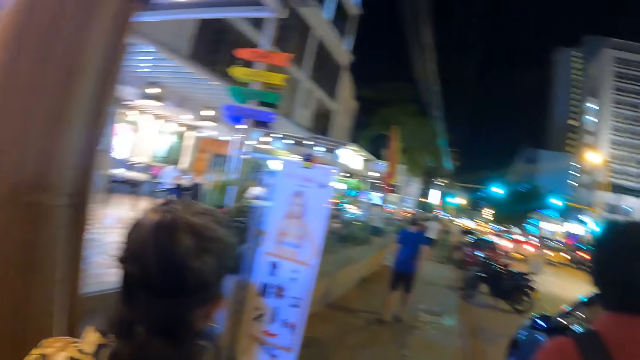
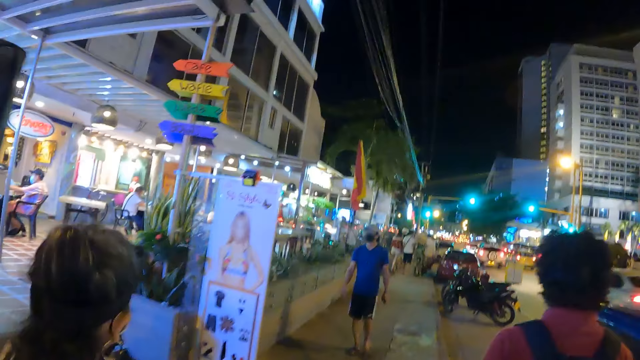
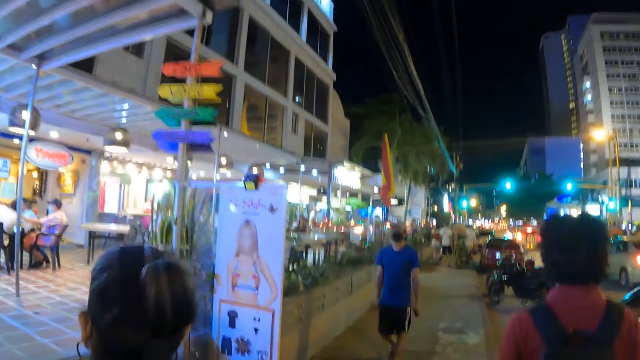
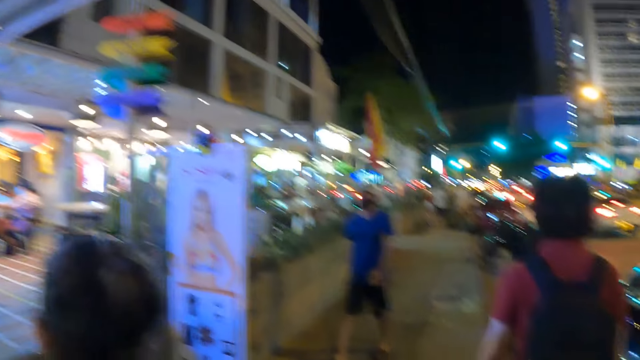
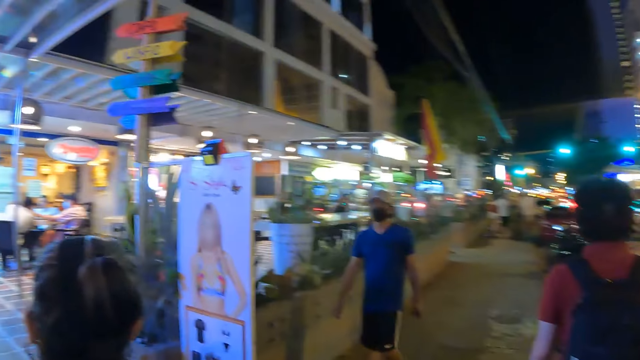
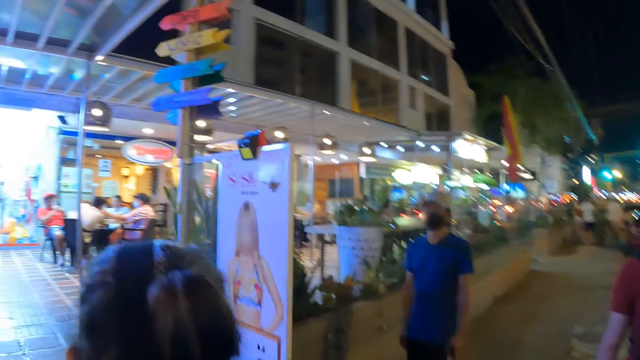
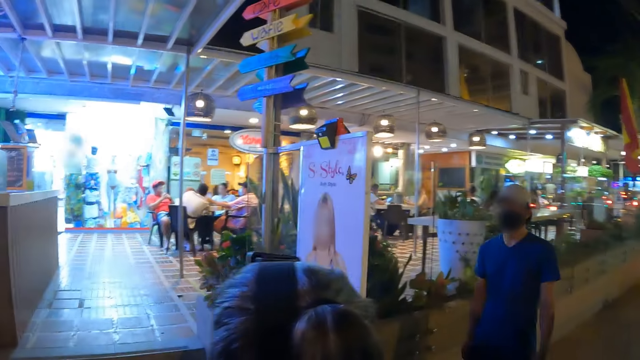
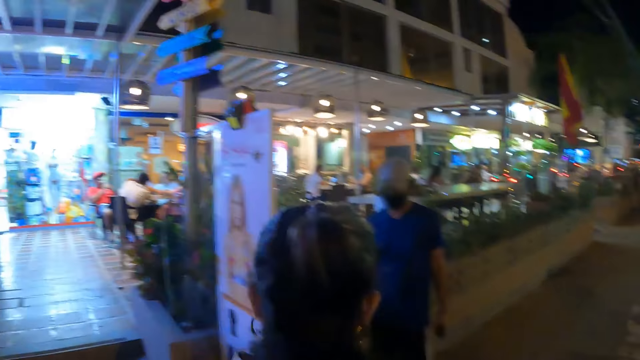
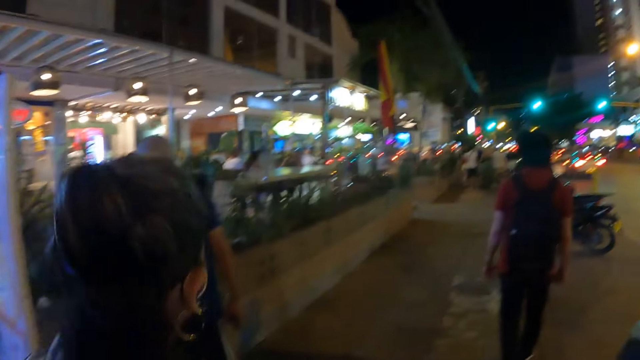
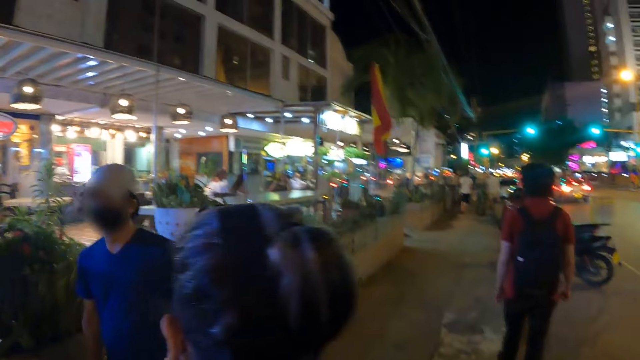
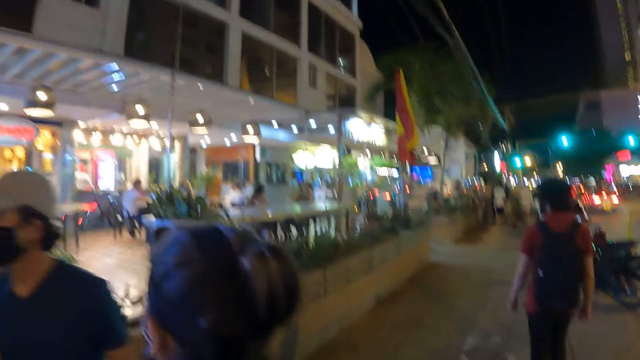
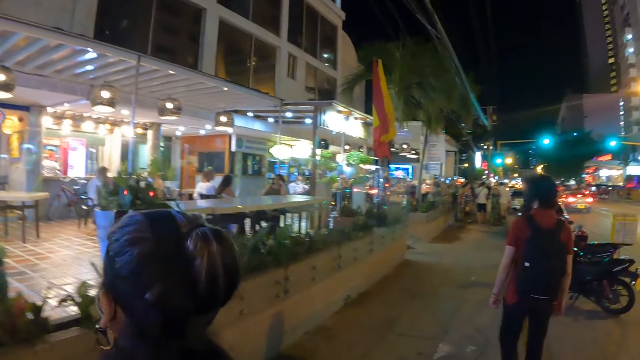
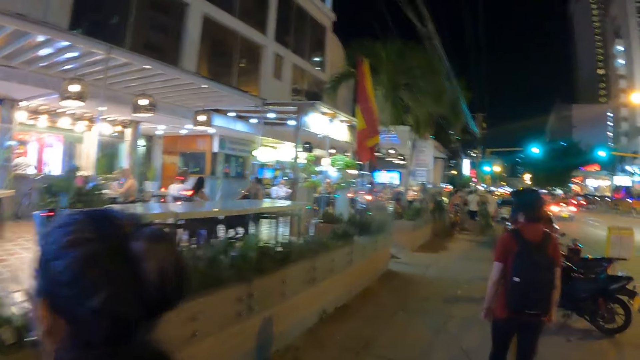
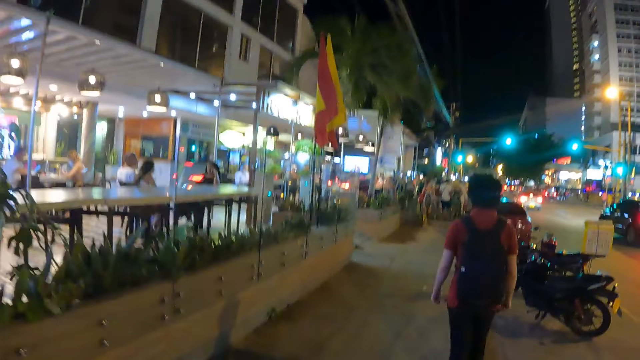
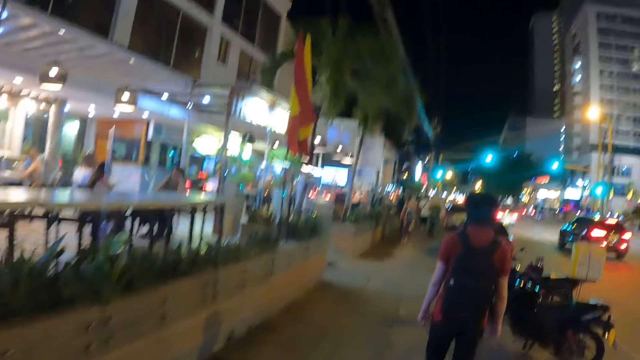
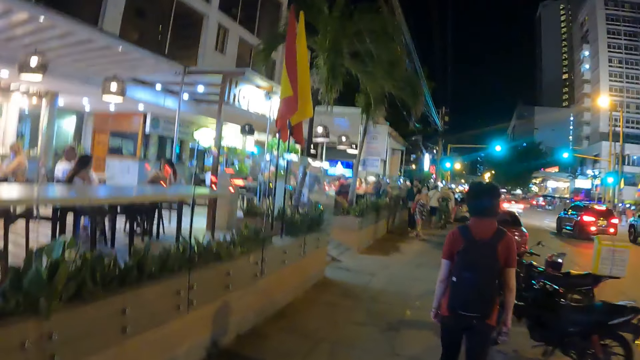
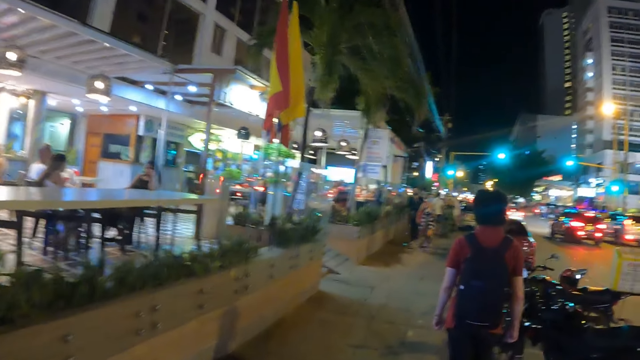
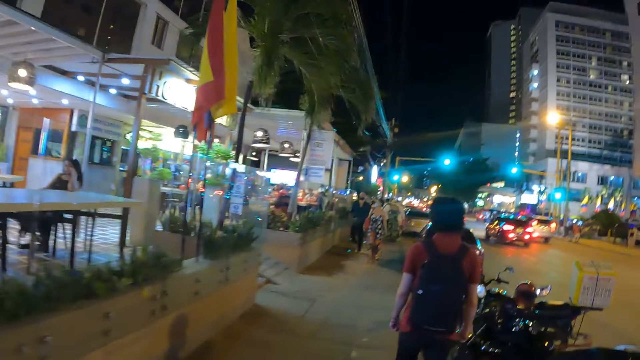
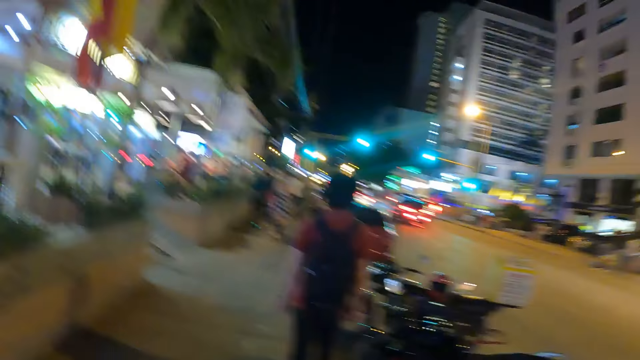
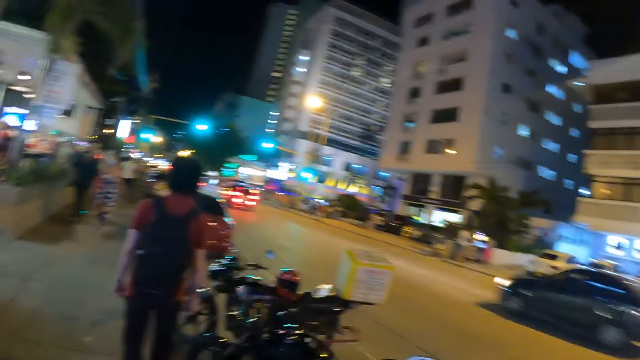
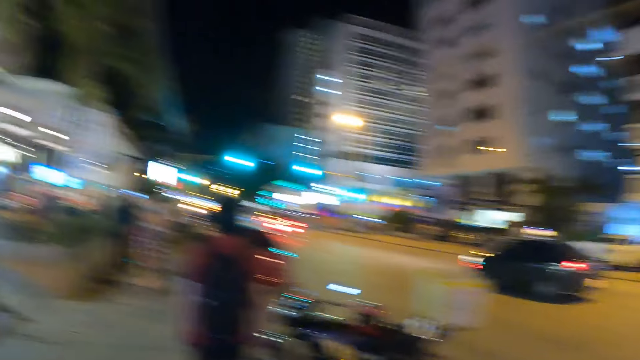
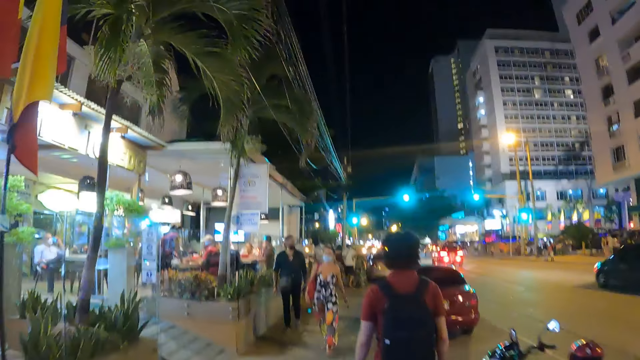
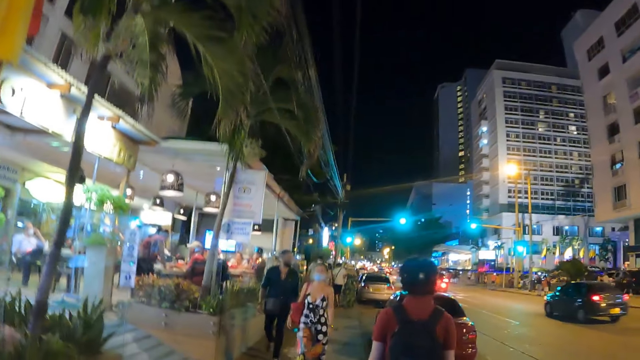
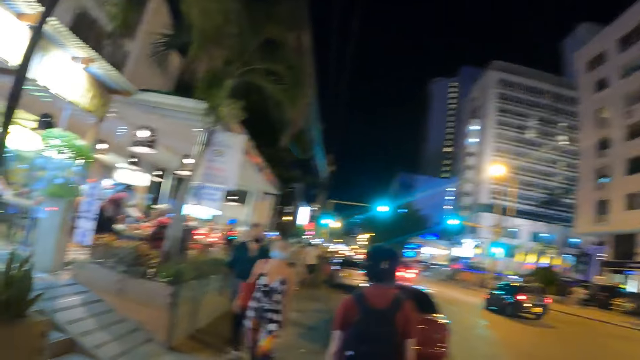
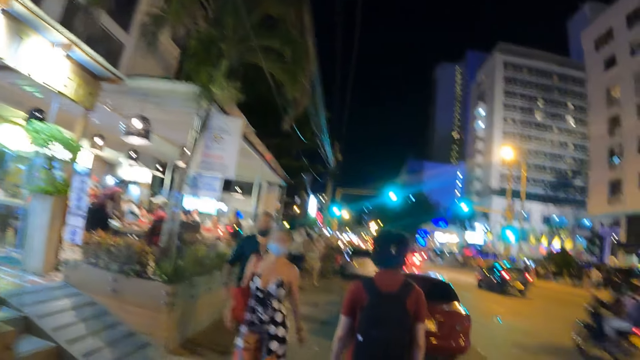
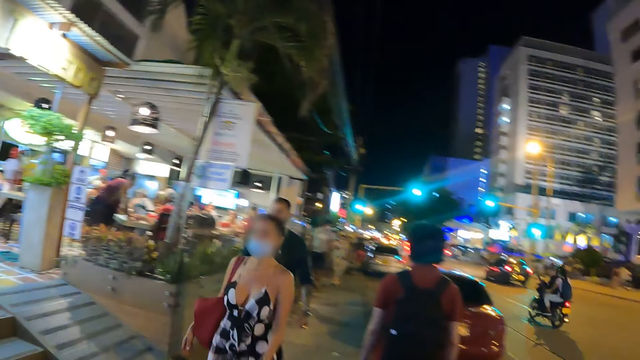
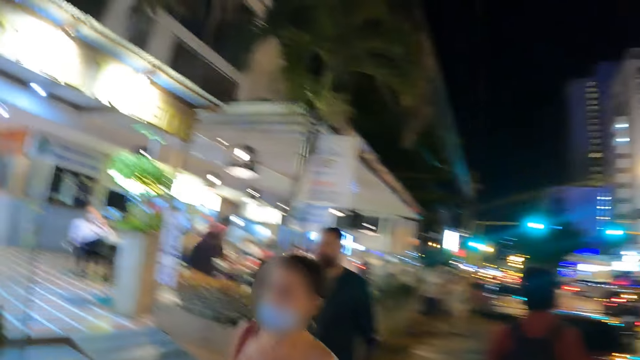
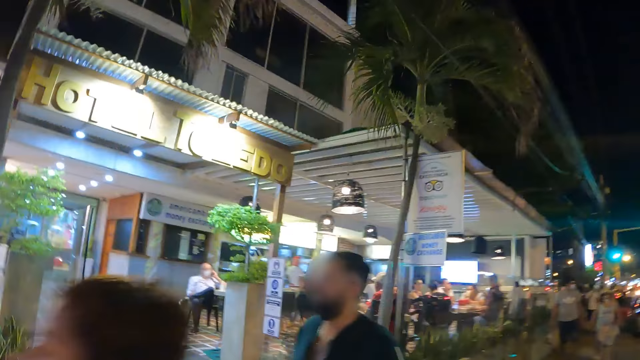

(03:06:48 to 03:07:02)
A lady looks around. The camera wearer looks around. They look ahead. They look around.

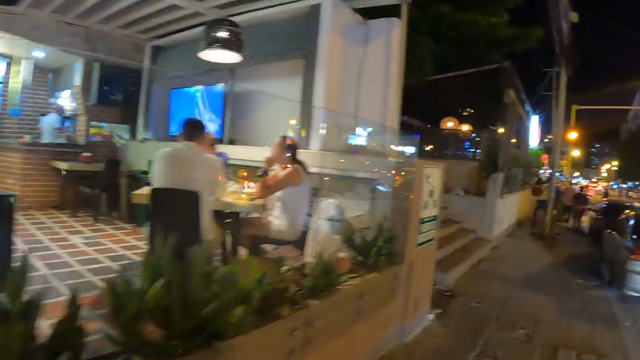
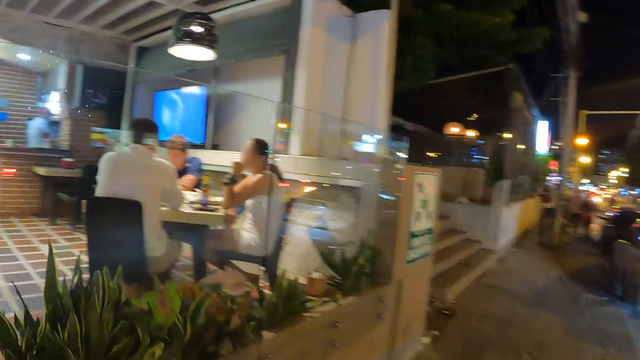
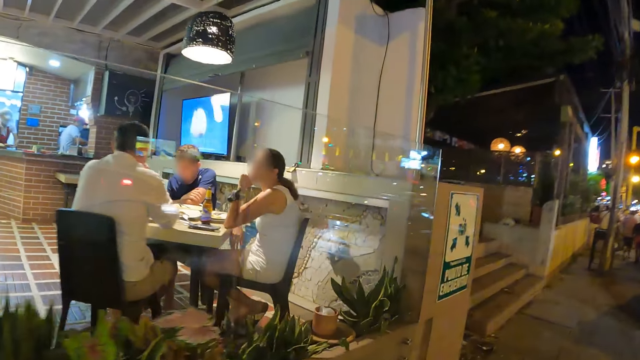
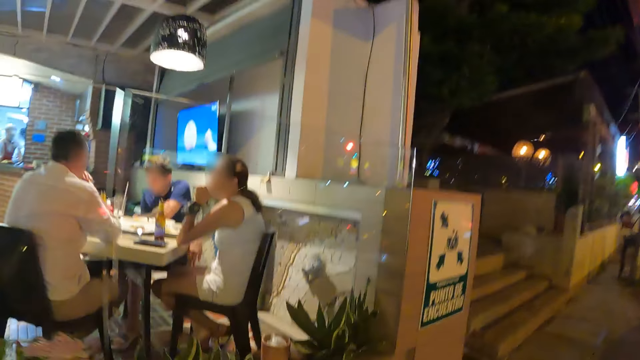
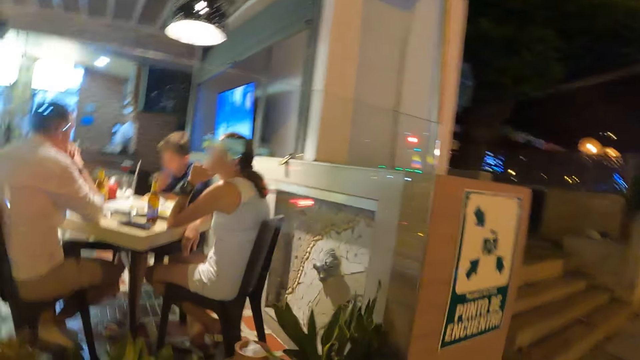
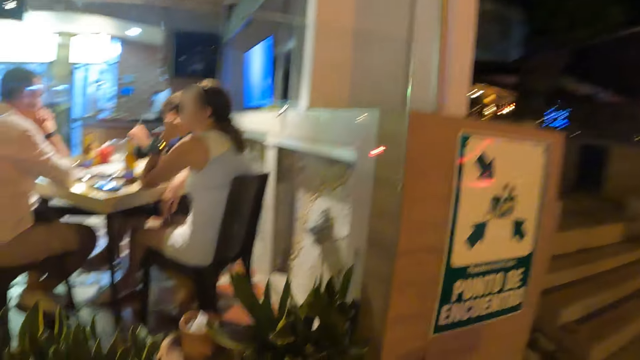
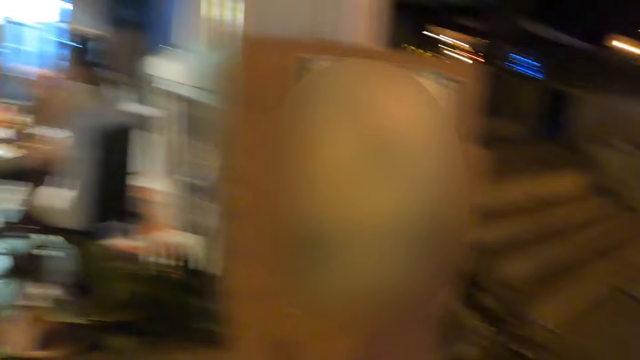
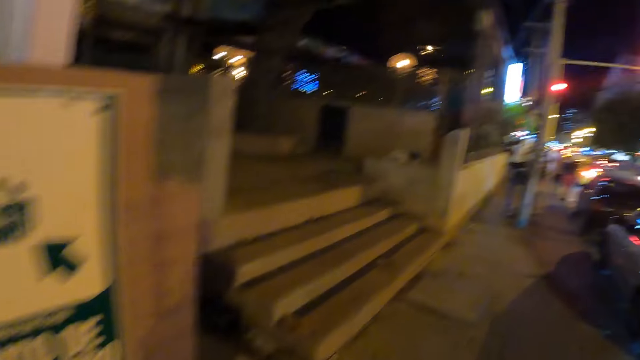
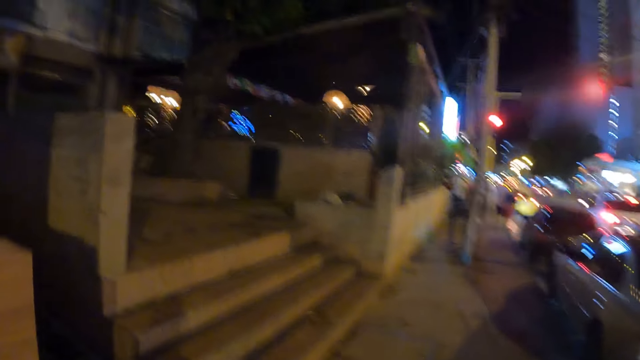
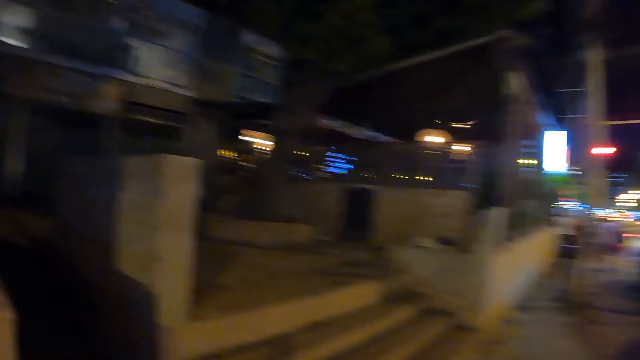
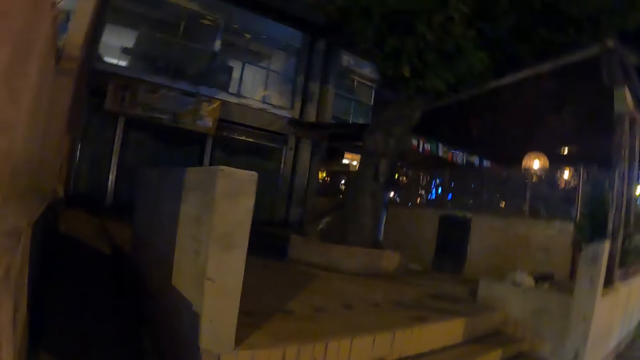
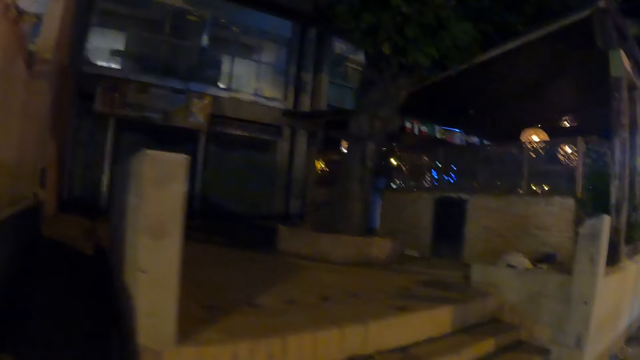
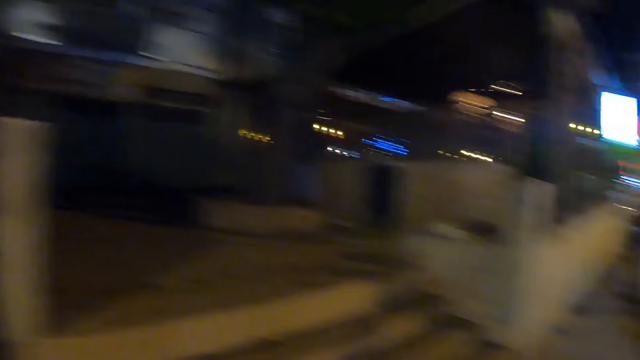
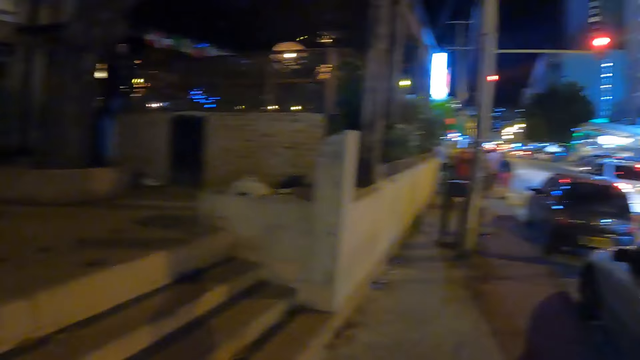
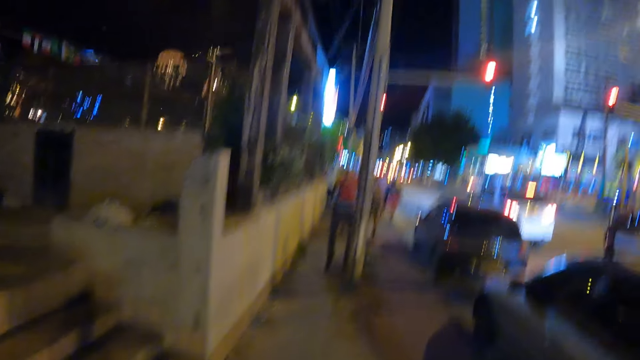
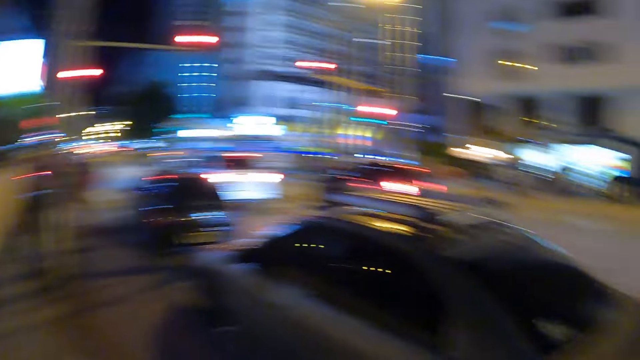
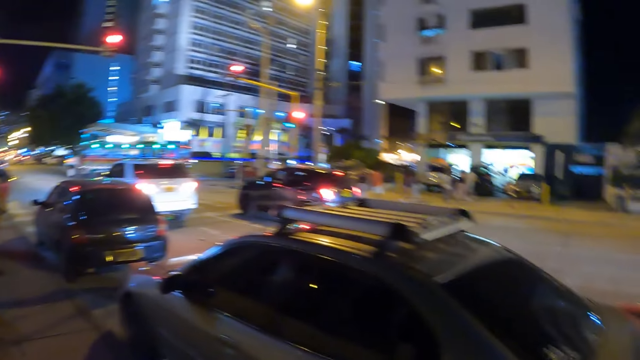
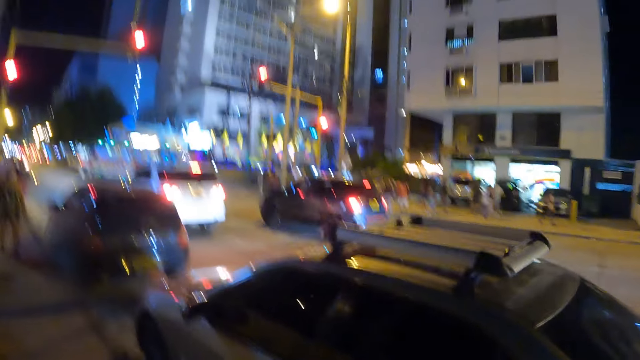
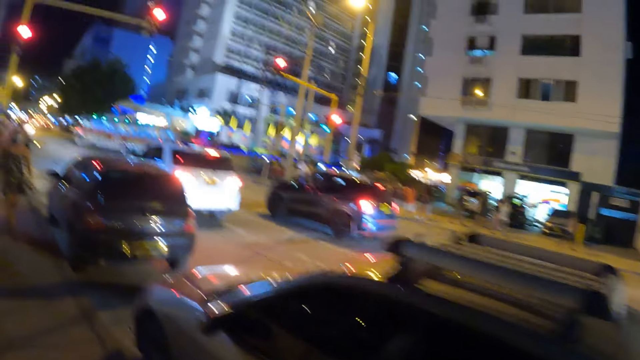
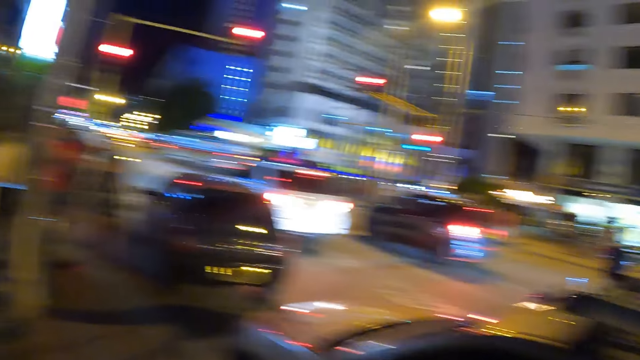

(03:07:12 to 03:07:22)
The camera wearer looks up. They look around.
